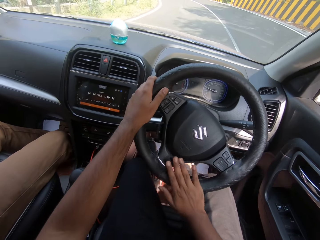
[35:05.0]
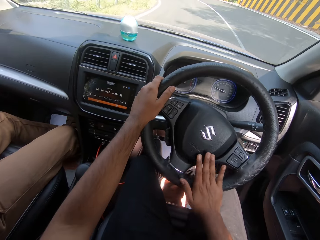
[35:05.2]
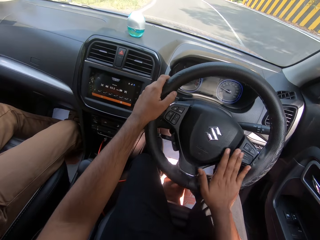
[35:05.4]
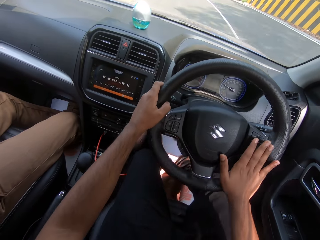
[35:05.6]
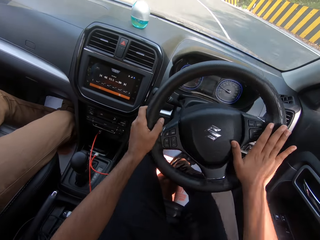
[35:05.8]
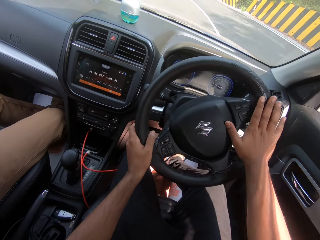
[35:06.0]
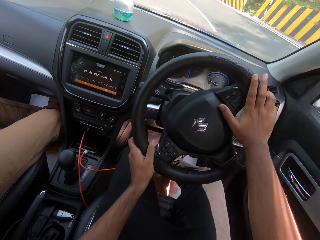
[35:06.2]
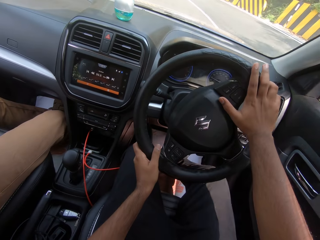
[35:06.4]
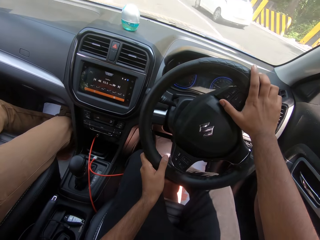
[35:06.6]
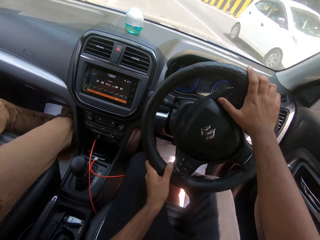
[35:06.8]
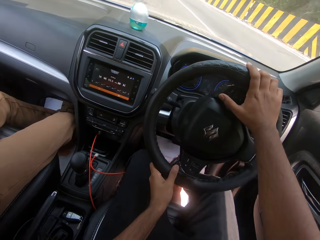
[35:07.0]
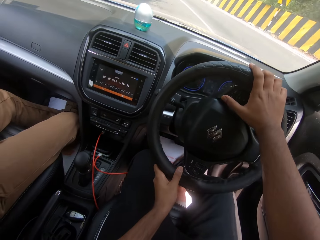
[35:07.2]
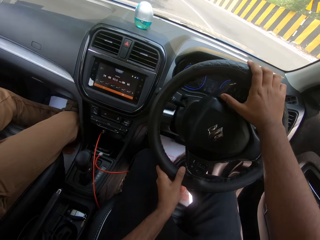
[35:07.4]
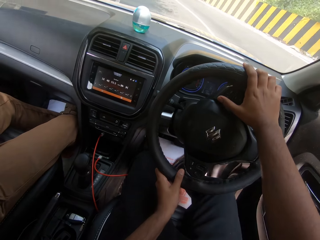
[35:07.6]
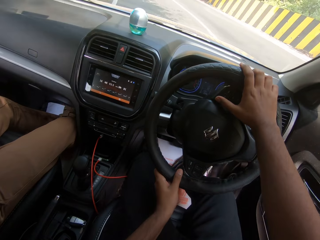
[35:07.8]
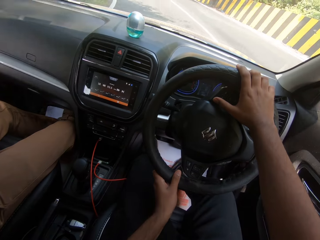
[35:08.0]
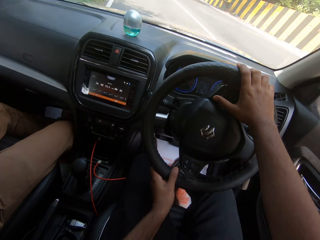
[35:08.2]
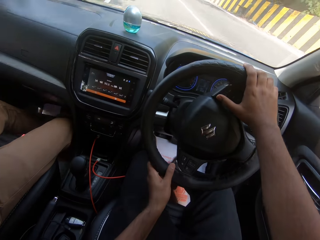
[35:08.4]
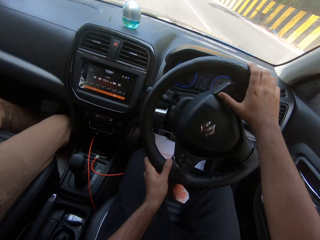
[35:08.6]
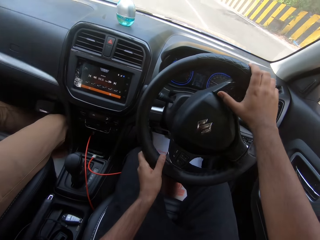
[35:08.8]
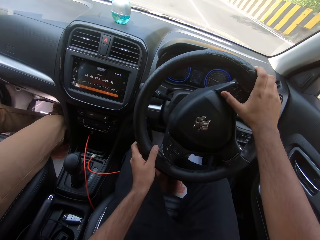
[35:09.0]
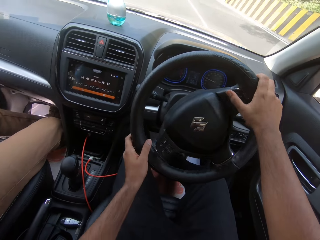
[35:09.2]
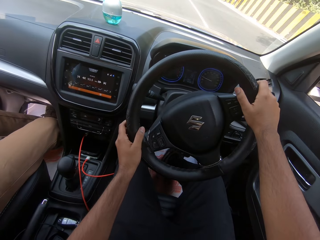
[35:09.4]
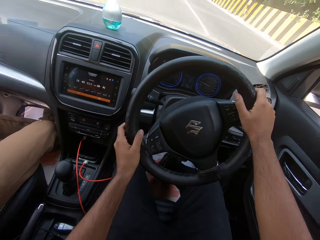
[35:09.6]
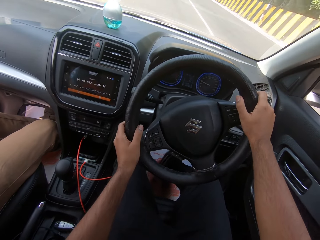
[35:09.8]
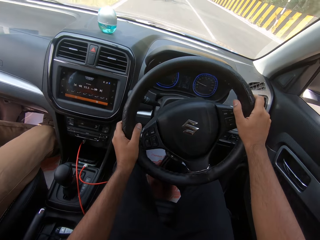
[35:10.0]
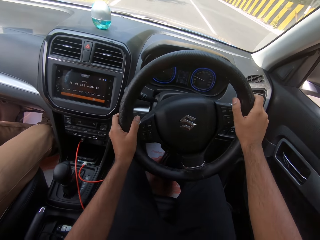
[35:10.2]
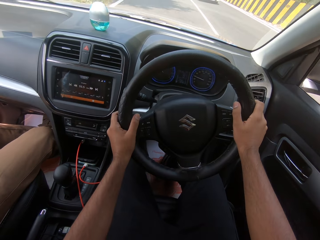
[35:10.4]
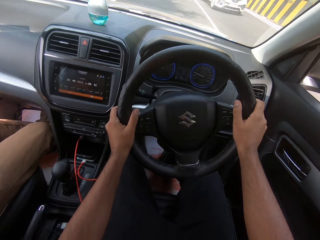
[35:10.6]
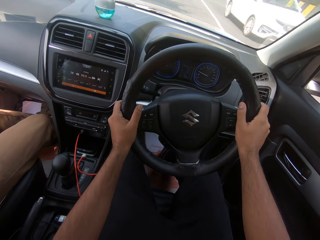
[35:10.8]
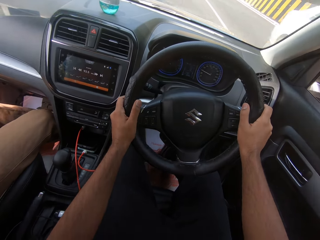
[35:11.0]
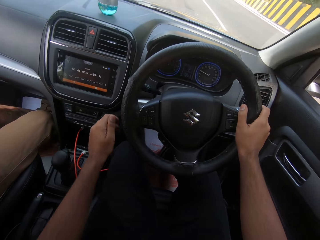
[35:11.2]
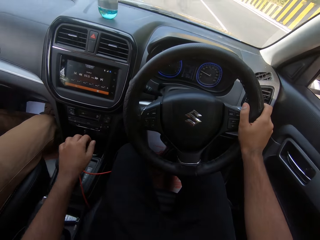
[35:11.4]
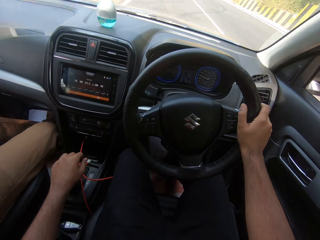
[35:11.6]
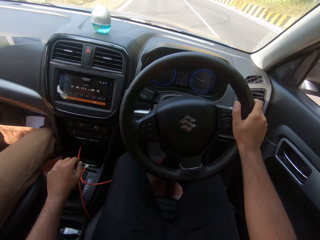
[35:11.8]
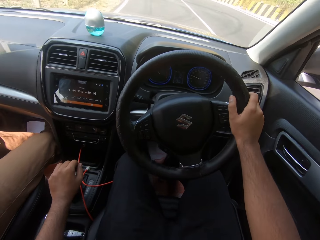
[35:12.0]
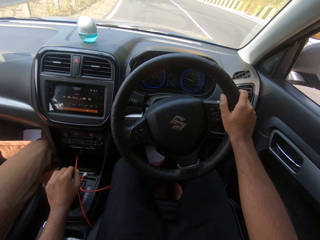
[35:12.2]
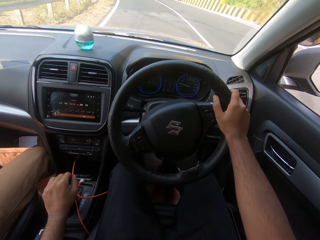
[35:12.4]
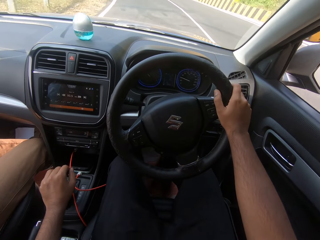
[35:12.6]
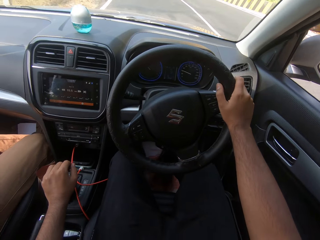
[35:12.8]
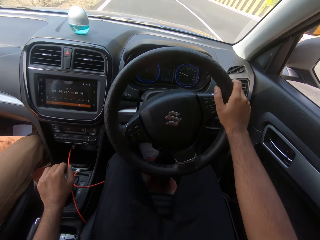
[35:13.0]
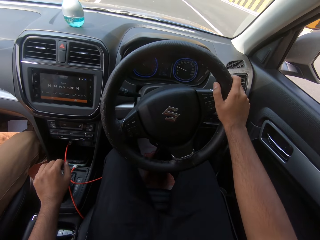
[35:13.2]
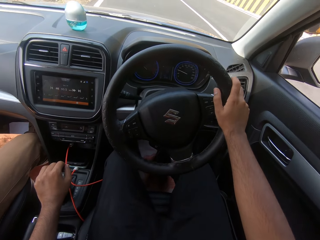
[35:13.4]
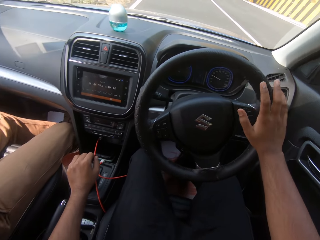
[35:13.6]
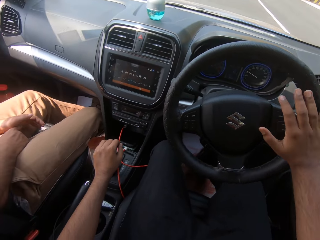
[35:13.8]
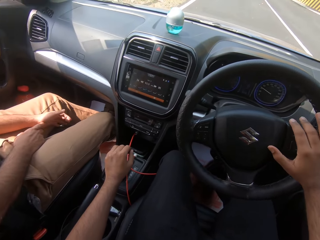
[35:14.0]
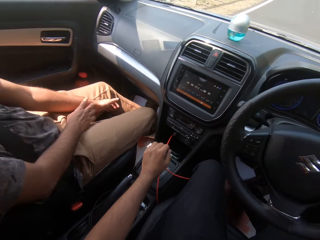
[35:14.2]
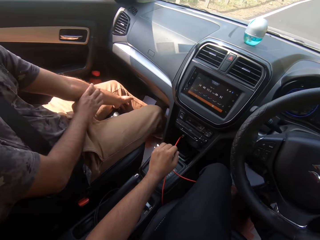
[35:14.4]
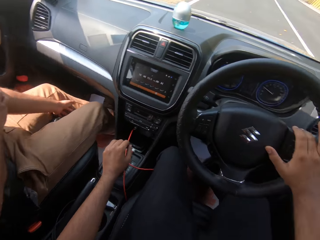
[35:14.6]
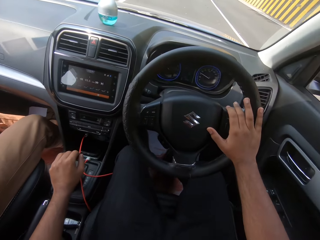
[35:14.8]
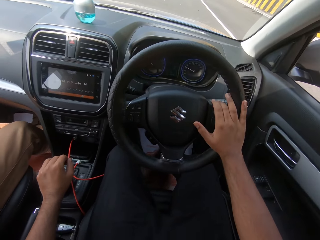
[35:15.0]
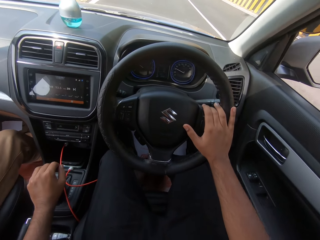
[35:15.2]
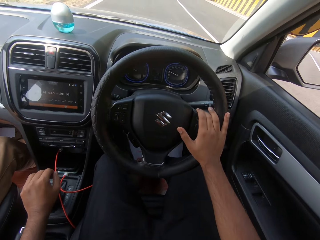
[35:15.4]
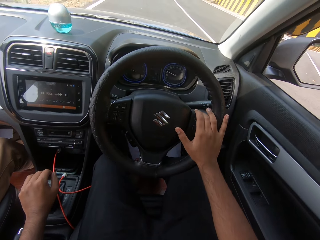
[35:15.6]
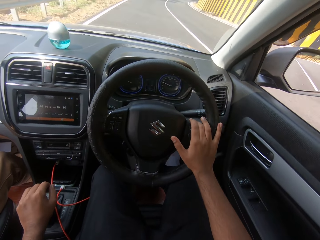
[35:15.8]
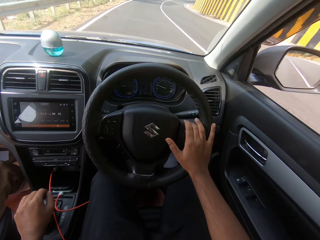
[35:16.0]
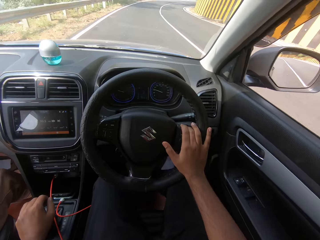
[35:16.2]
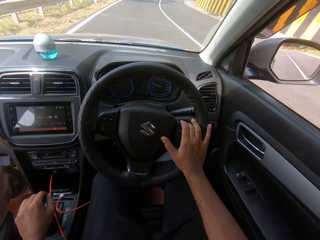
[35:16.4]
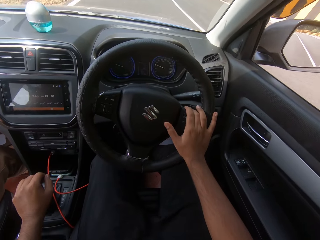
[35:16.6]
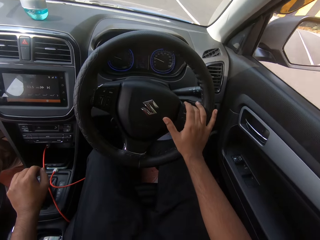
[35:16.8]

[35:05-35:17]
The camera wearer drives the car on the expressway with both hands on the steering. He turns left on the road. He places his left hand on the car gear. He drives the car on the expressway with his right hand on the steering. He places his left hand on the car gear. He holds the gear.

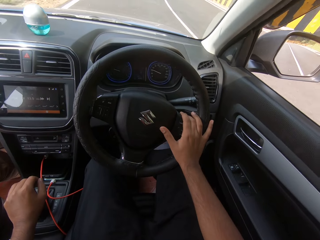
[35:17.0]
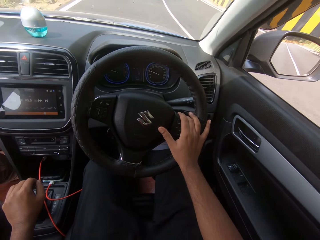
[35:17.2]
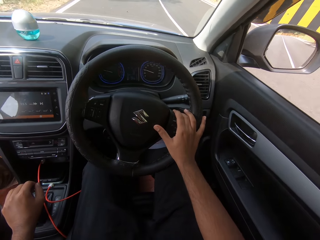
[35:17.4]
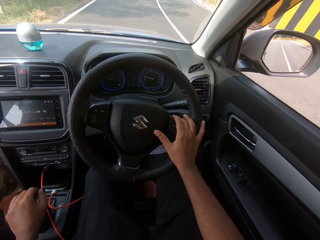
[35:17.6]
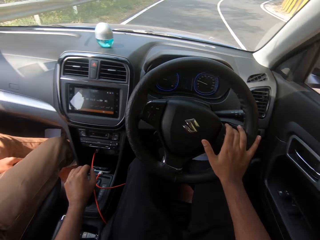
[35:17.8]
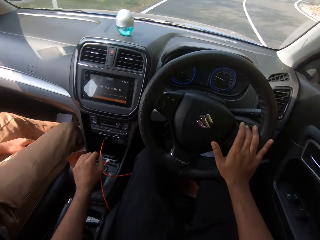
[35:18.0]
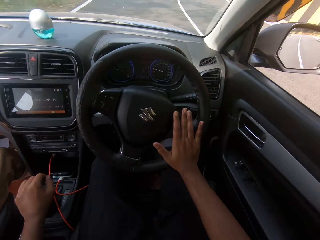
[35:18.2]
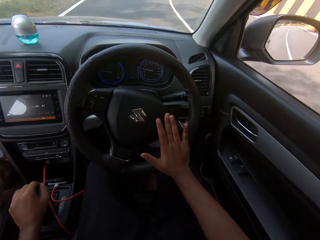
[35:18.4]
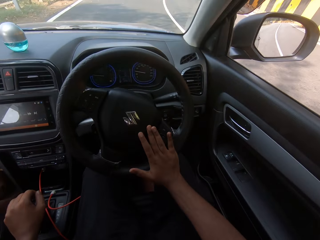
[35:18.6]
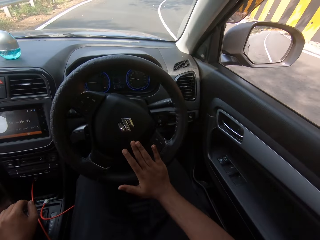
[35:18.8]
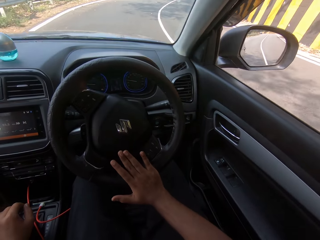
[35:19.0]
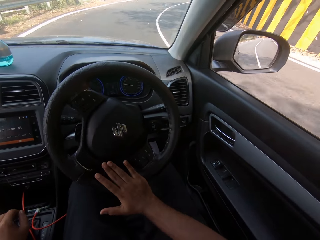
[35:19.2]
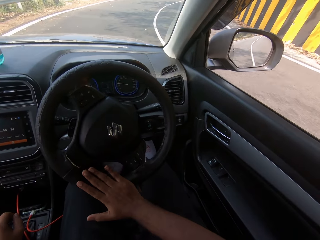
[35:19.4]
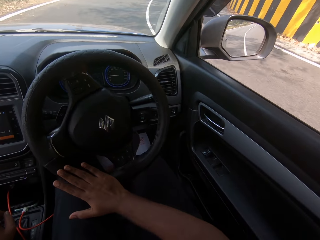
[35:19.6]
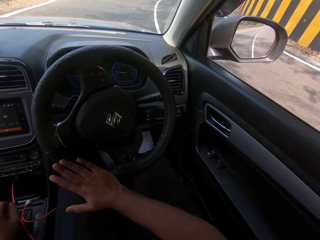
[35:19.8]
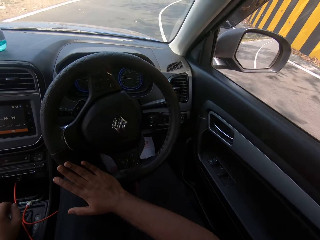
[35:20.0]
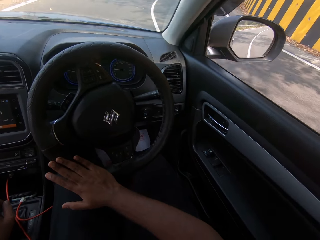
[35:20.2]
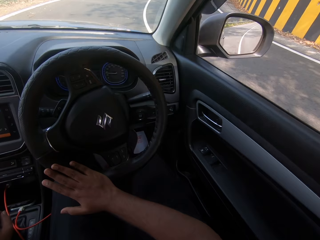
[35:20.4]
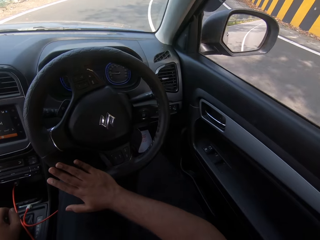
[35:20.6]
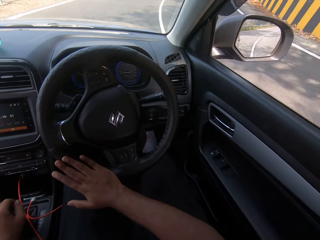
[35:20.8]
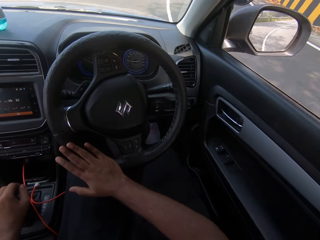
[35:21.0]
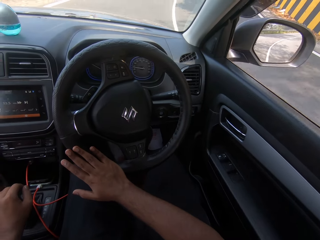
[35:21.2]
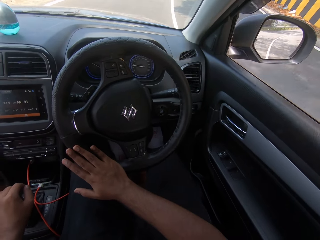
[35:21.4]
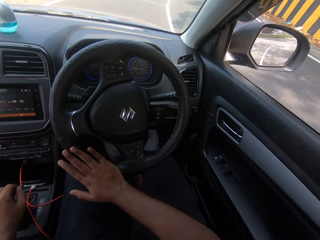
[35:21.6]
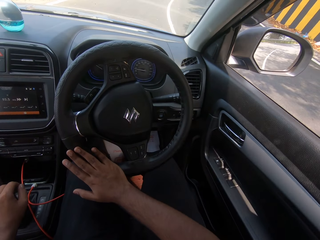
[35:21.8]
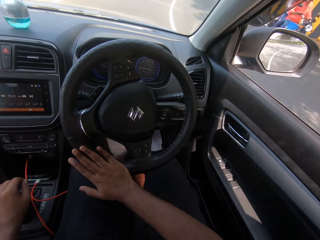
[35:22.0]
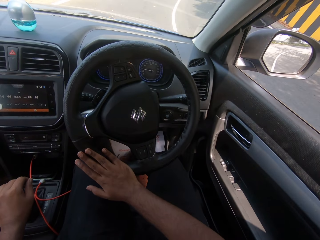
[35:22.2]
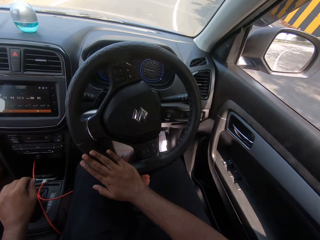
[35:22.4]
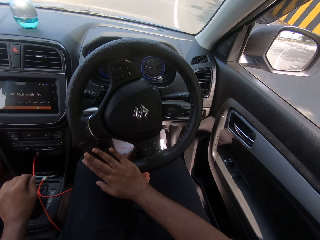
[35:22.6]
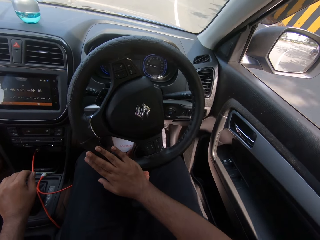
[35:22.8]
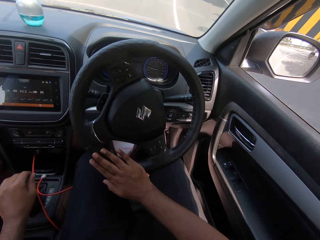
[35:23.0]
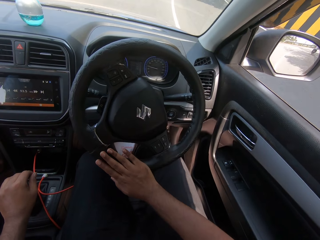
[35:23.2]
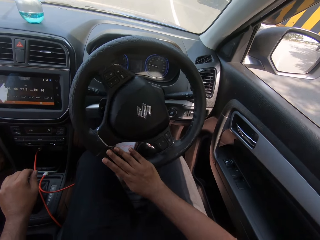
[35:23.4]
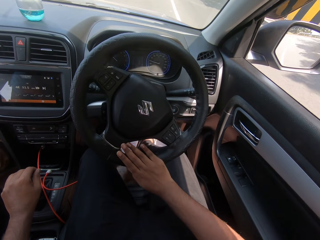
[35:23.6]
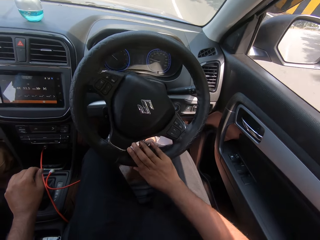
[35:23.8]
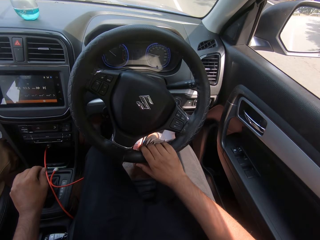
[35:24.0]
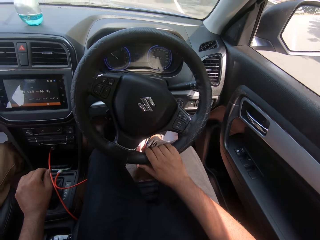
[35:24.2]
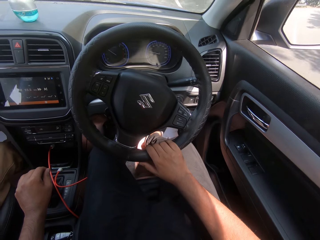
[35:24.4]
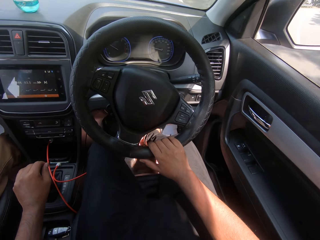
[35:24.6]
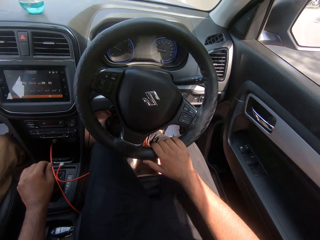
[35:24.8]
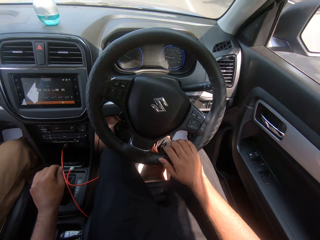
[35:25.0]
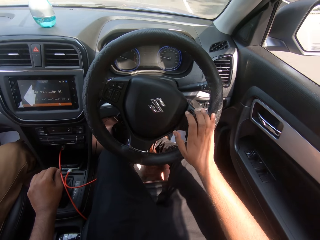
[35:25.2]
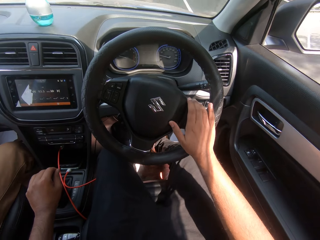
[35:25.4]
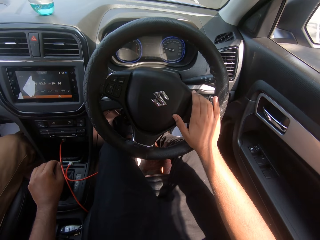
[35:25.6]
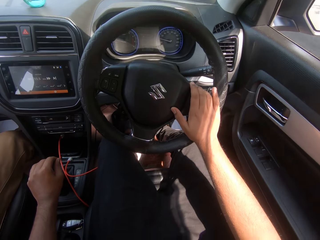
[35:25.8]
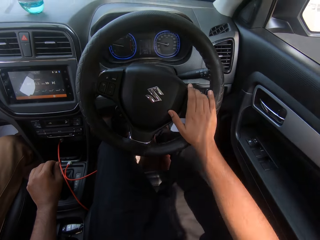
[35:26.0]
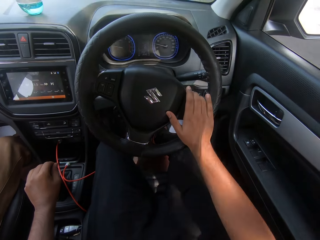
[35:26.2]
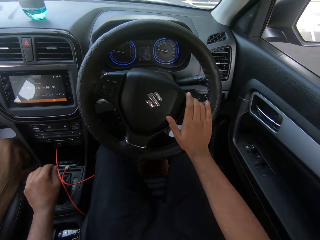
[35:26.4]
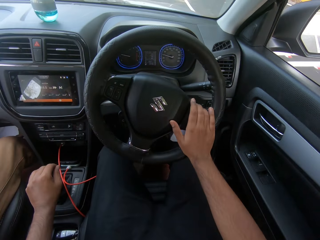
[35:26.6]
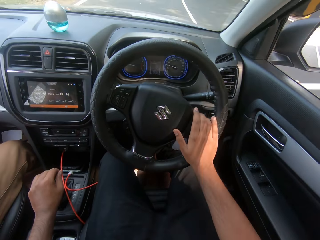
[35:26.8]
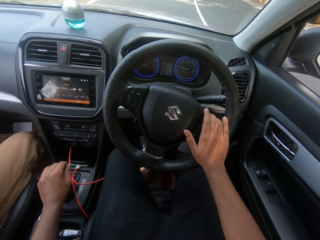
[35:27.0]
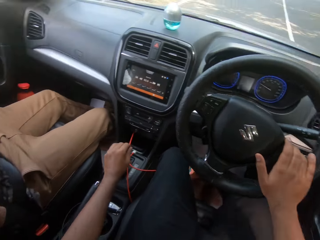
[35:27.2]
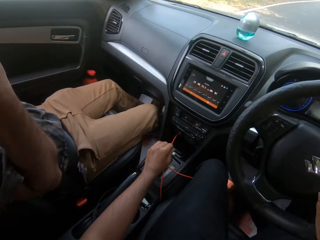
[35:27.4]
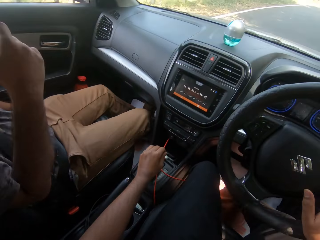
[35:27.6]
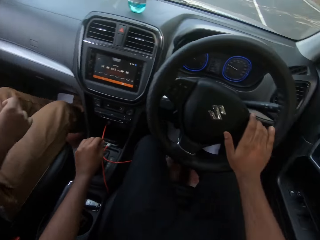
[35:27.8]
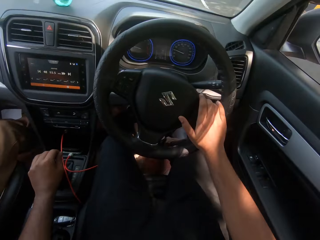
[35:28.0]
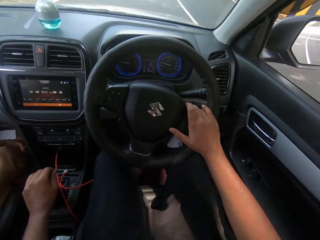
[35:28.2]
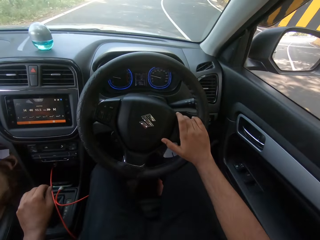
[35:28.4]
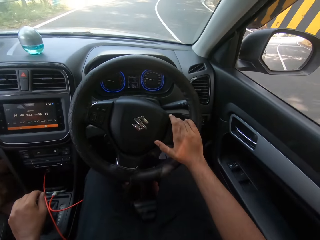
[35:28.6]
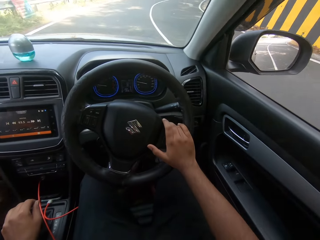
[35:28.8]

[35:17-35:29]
The camera wearer turns the car steering right with his right hand.
